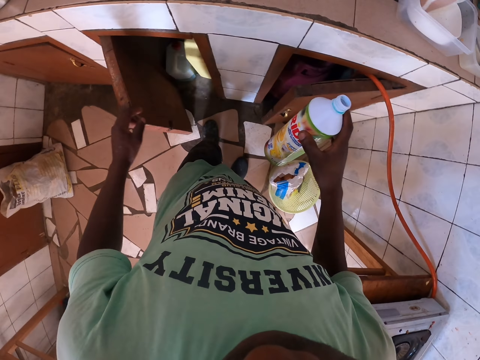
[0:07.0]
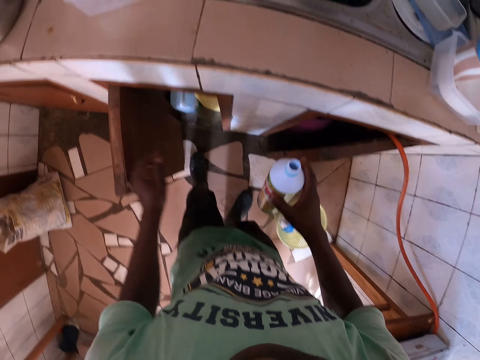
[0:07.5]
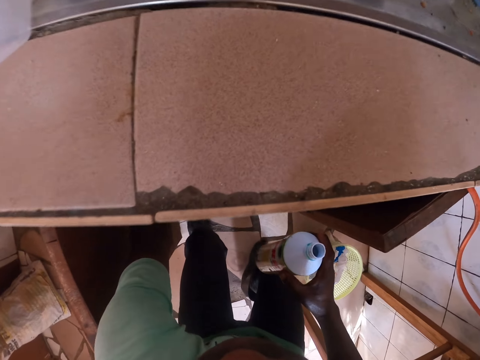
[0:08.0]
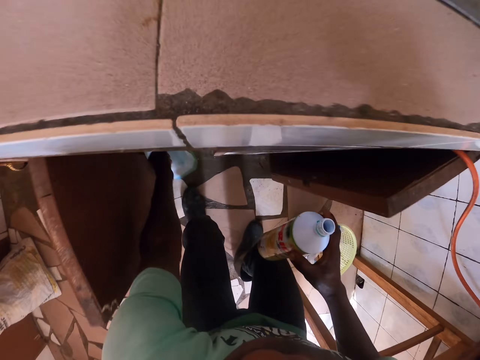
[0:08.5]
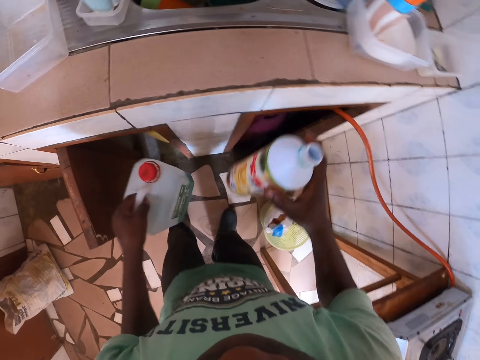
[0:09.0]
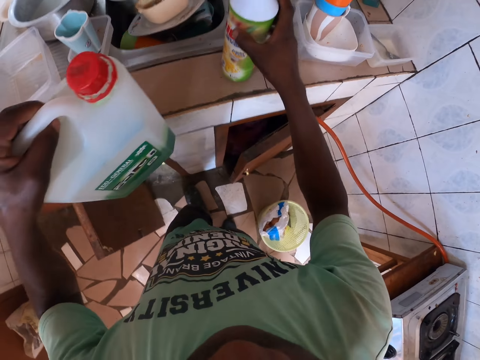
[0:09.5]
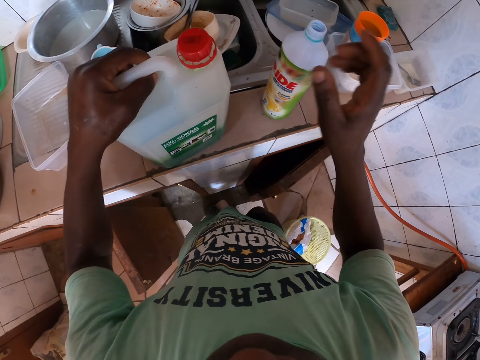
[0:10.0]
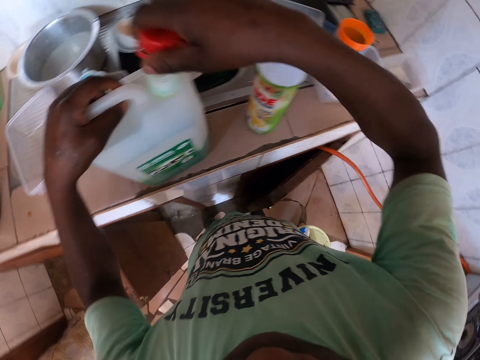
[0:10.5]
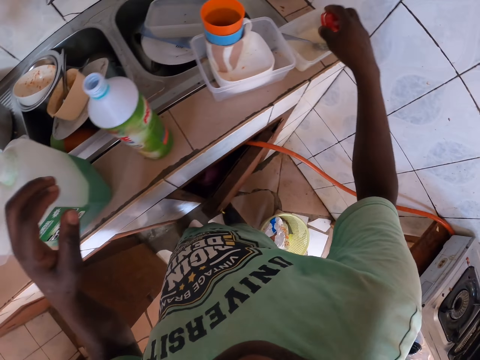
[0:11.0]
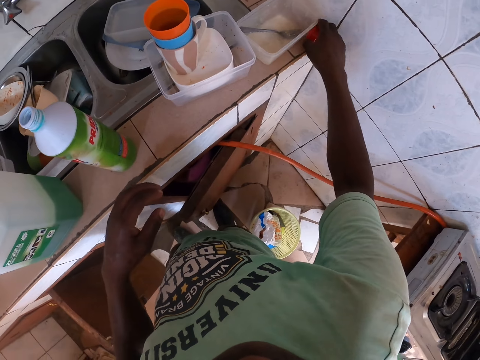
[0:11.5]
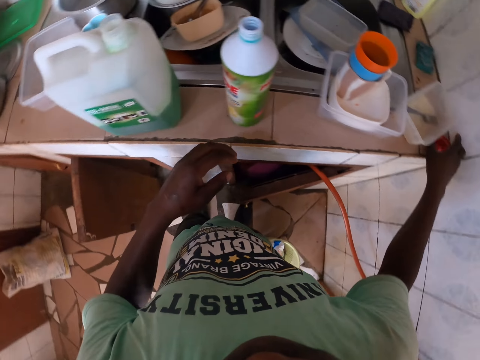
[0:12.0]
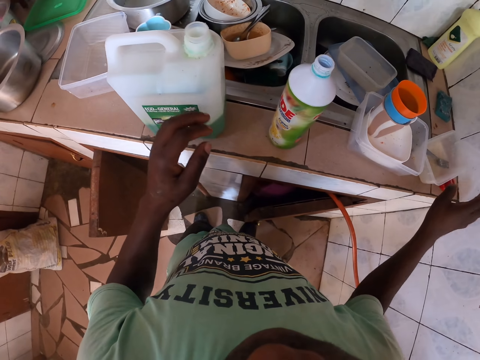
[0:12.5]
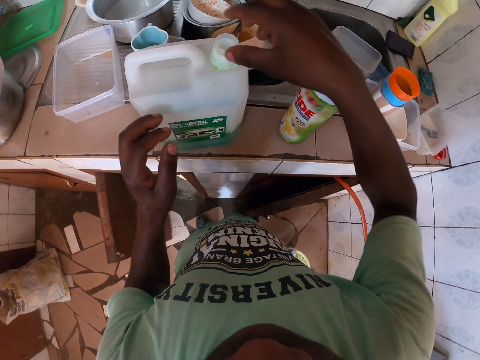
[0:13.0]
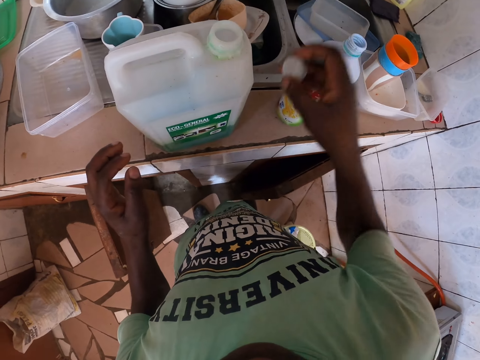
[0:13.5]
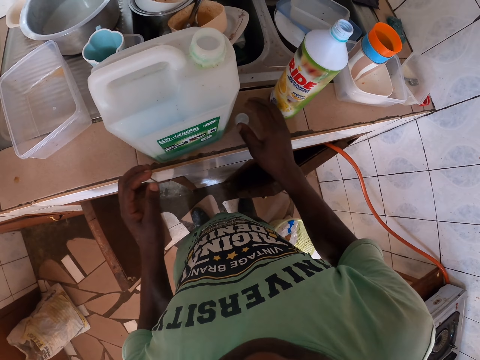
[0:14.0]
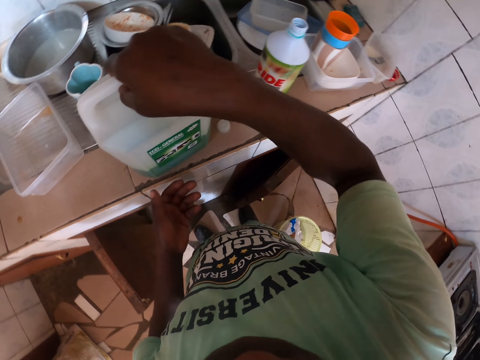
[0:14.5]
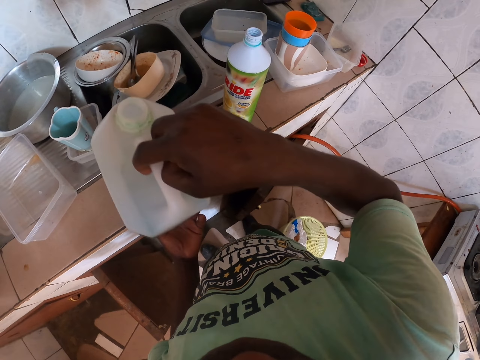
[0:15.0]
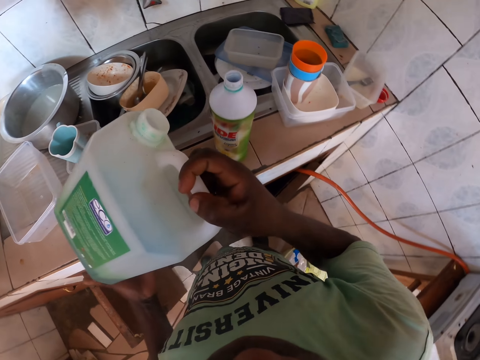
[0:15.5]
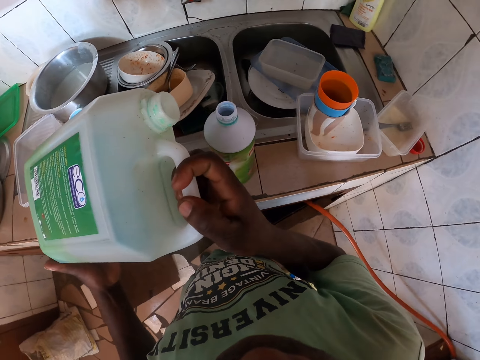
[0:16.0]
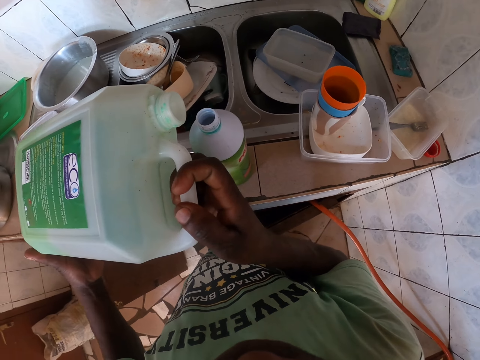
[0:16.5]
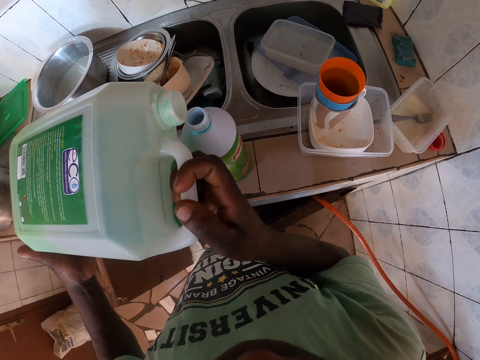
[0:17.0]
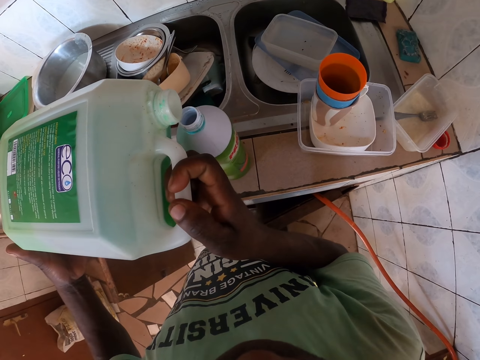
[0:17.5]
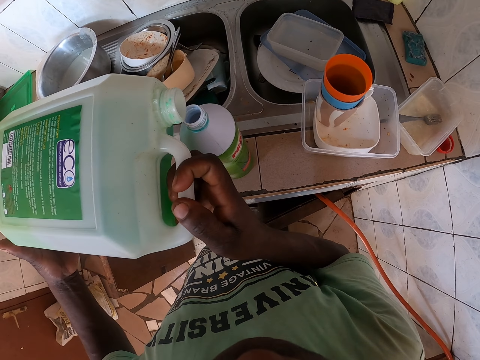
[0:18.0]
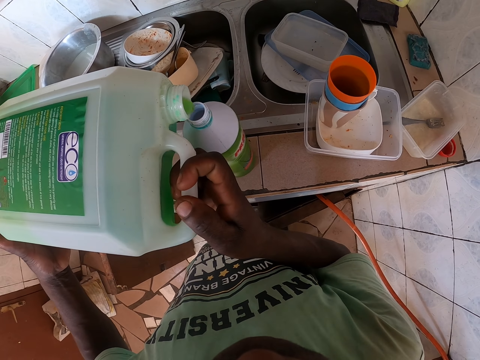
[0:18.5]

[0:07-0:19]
The camera wearer holds the drawer with the hand. They open the drawer. They remove the bottle of soap in the drawer. They put the hand in the drawer. They carry the container. They put the container on top of the sink. They remove the hand from the container. They hold the lid of the container with the hand. They open the lid of the container. They put the lid down on the sink. They remove the hand from the lid. They remove the lid from the container. They put the lid down on the sink. They remove the hand from the lid. They hold the container and carry the container. They transfer the soap to the other container.

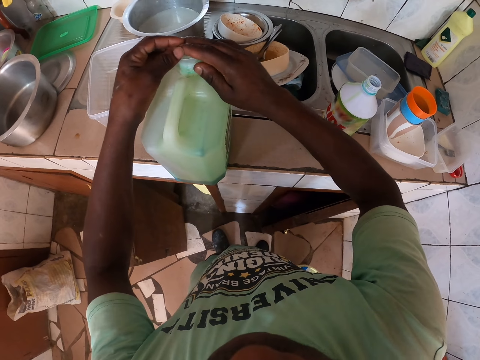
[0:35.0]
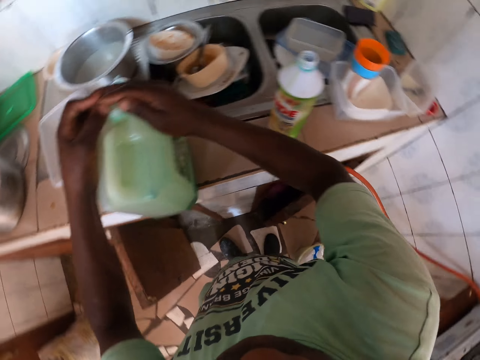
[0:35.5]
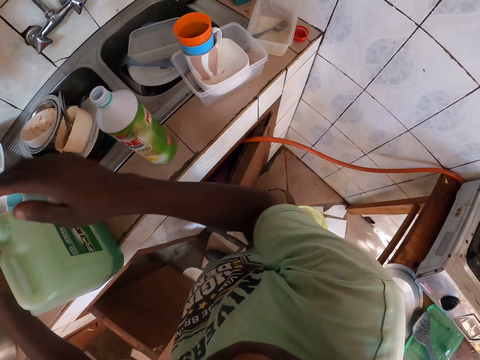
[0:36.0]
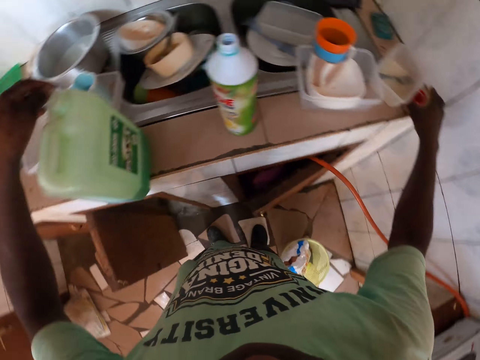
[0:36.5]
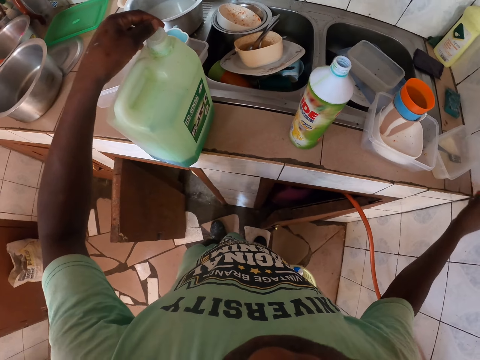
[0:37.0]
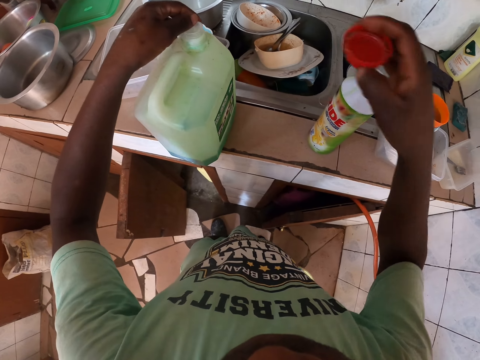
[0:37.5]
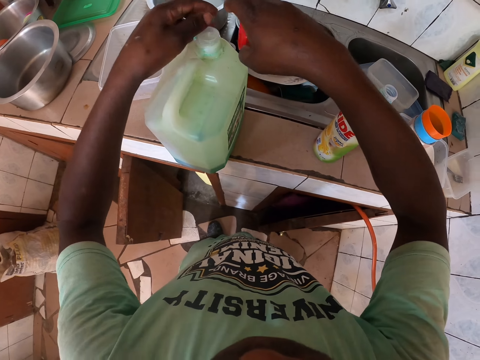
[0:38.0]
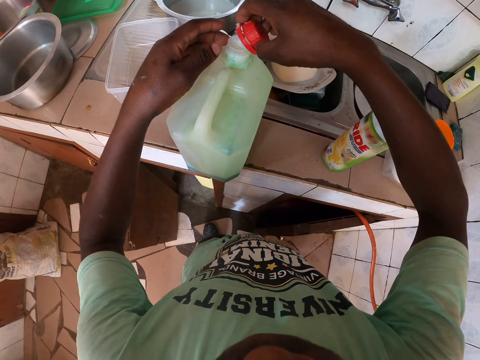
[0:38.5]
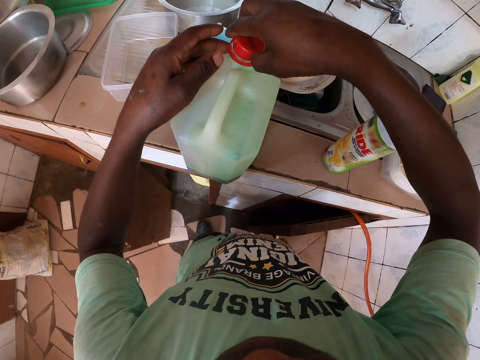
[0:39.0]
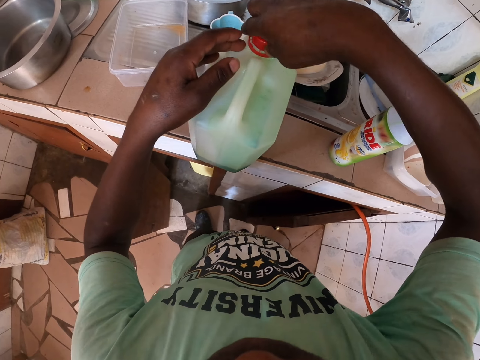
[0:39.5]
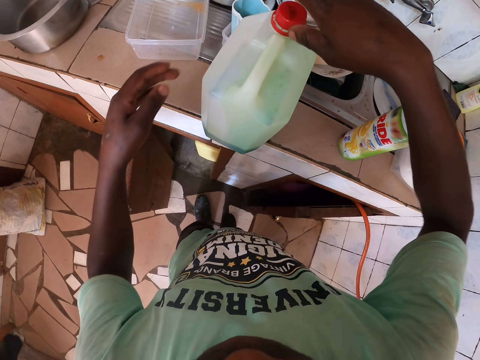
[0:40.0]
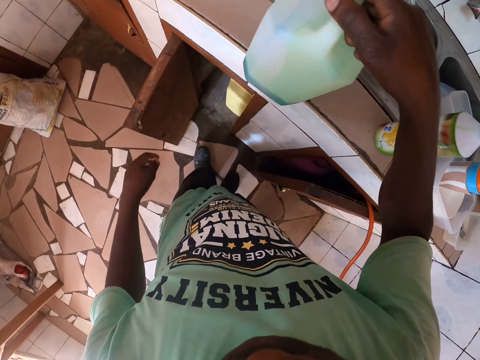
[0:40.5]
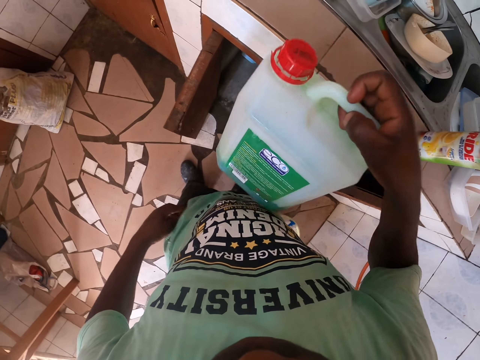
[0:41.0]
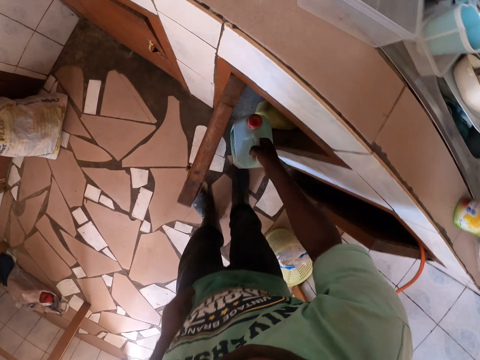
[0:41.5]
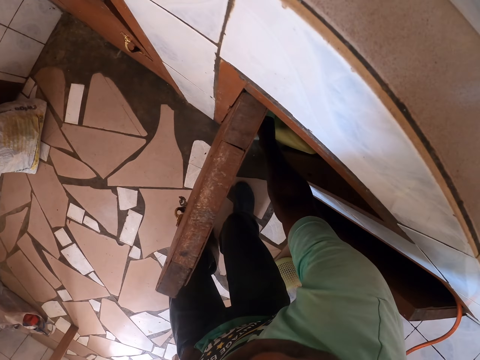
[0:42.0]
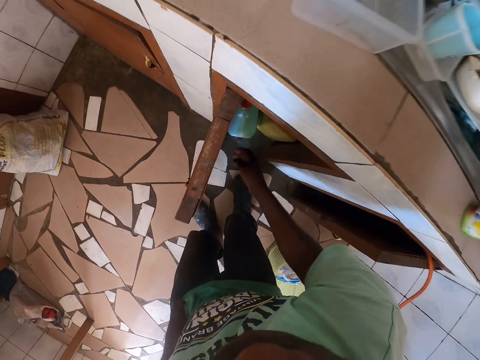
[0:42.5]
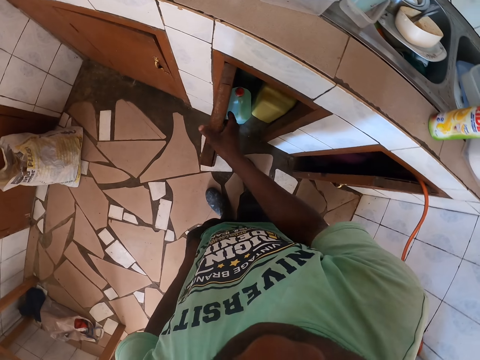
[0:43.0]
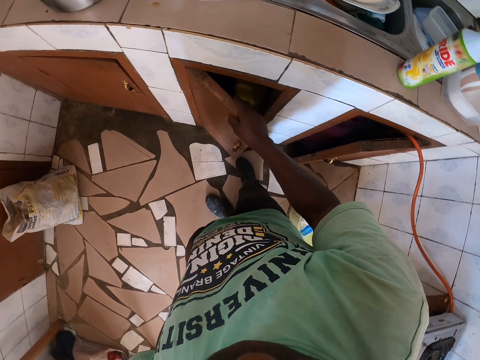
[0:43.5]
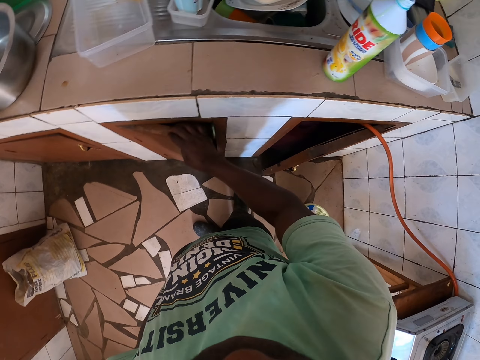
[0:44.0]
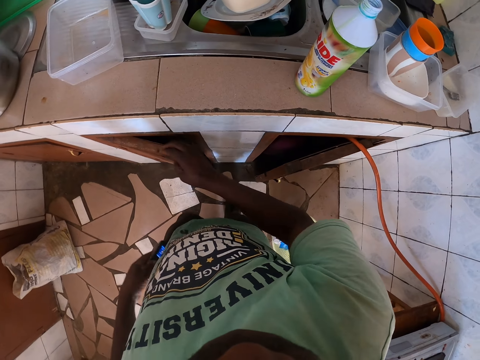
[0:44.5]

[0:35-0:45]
The camera wearer picks the lid from the sink. They close the container with the lid. They carry the container. They put the container inside the drawer. They remove the hand from the drawer. They pull the drawer. They remove the hand from the drawer.

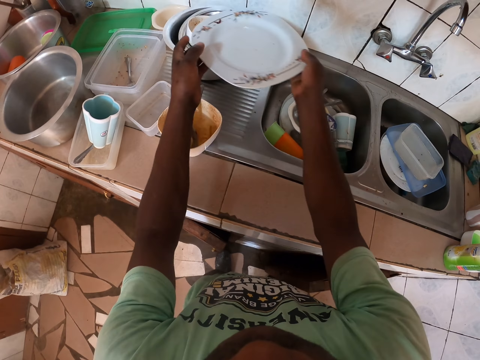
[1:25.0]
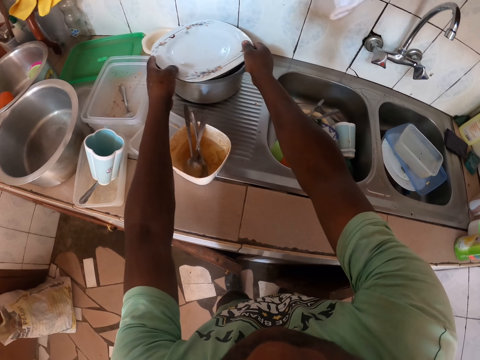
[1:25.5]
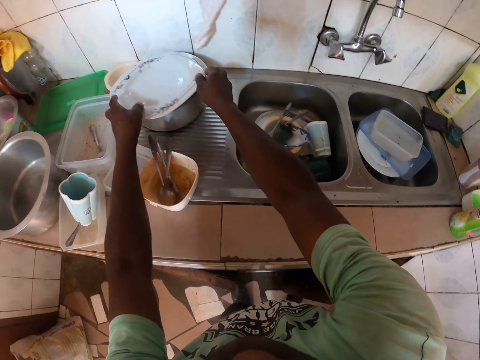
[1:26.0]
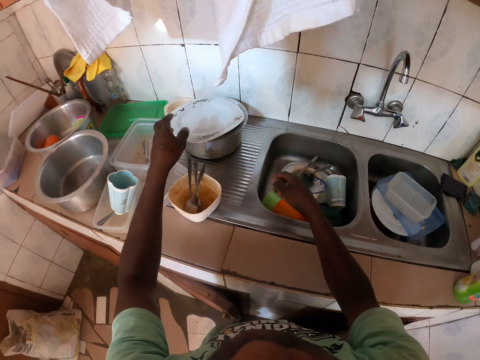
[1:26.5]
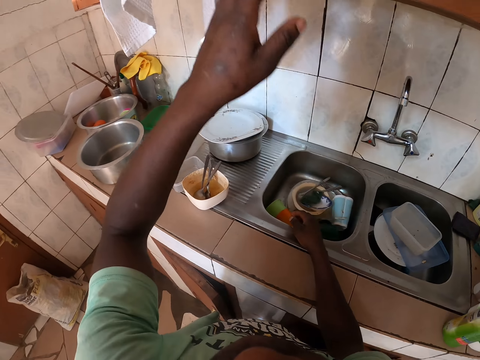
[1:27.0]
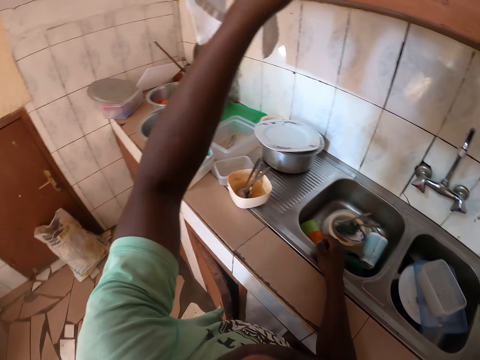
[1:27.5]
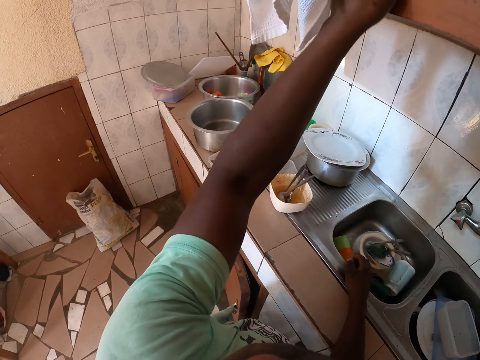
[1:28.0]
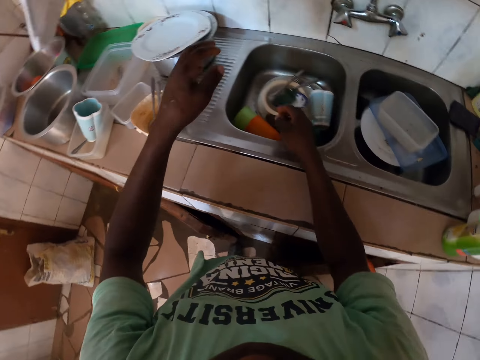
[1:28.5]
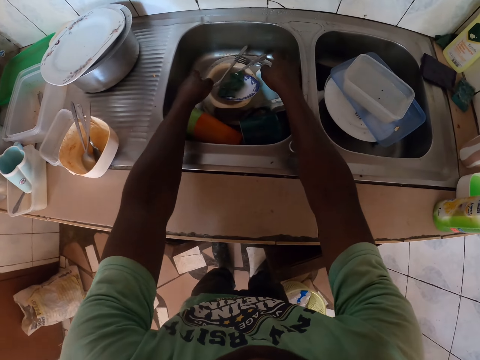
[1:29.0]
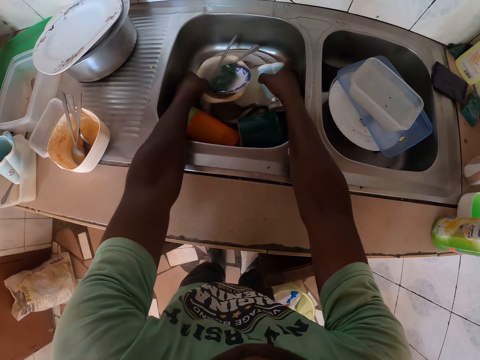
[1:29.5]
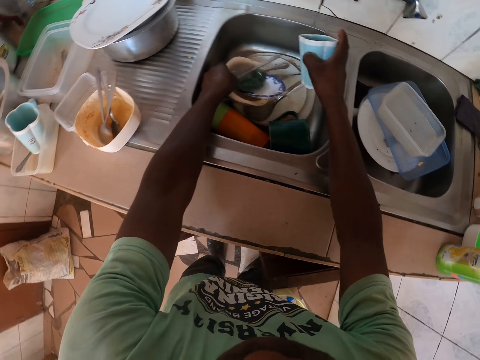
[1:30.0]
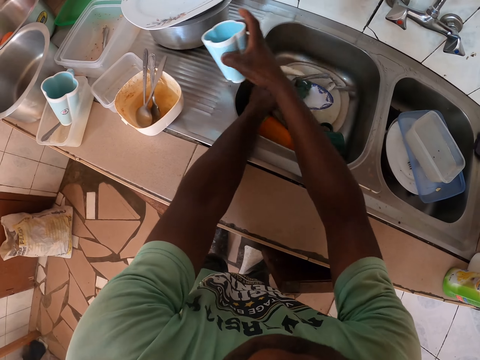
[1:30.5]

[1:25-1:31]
The camera wearer touches the towel on the hanger. They arrange the utensils on the sink.
